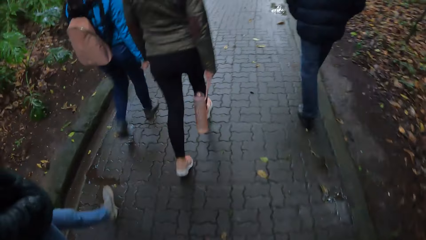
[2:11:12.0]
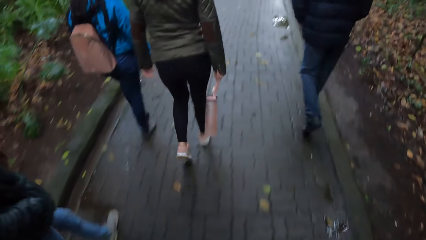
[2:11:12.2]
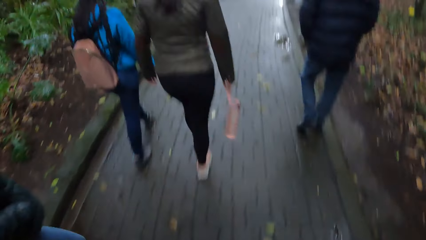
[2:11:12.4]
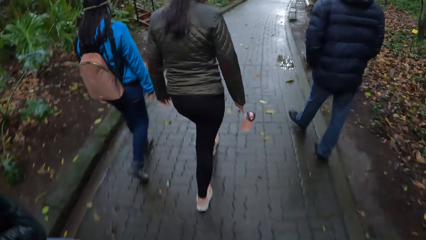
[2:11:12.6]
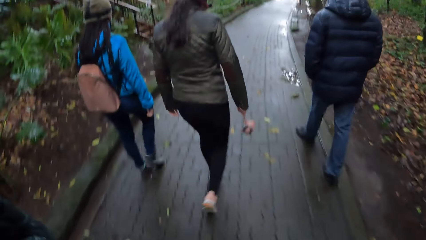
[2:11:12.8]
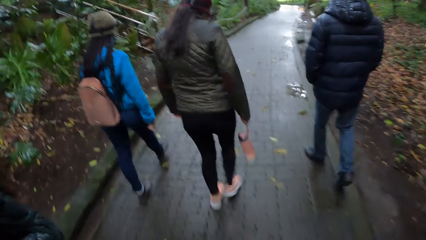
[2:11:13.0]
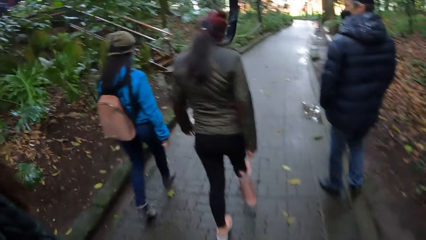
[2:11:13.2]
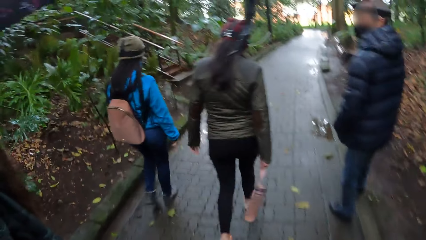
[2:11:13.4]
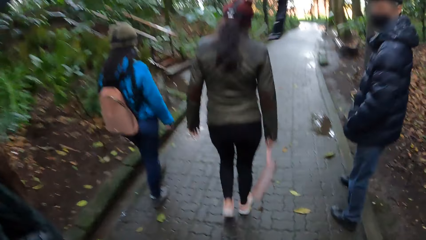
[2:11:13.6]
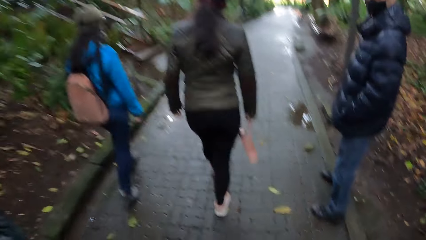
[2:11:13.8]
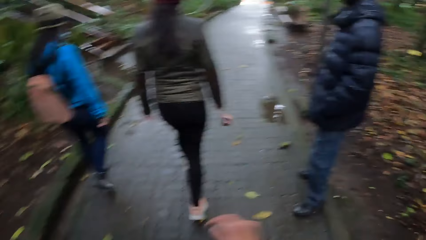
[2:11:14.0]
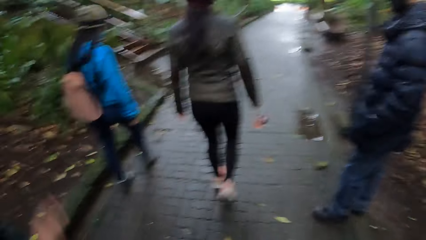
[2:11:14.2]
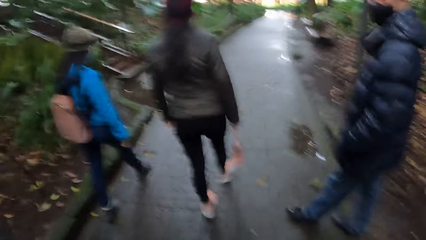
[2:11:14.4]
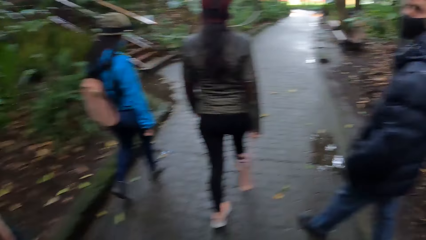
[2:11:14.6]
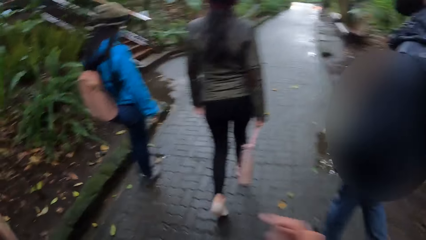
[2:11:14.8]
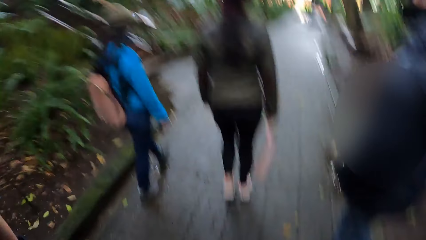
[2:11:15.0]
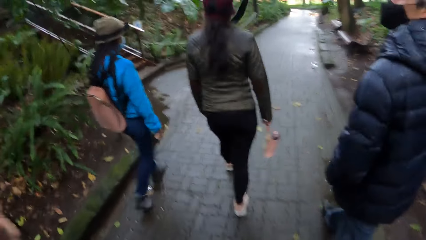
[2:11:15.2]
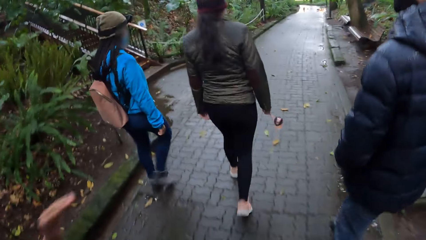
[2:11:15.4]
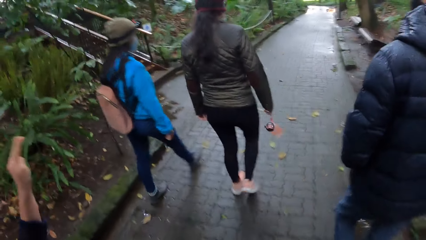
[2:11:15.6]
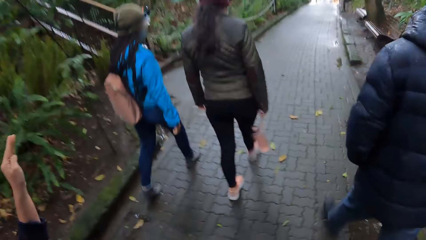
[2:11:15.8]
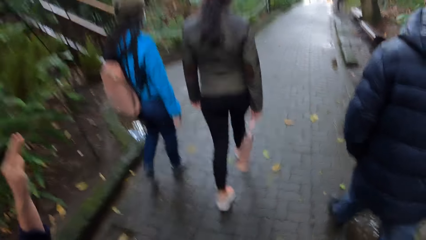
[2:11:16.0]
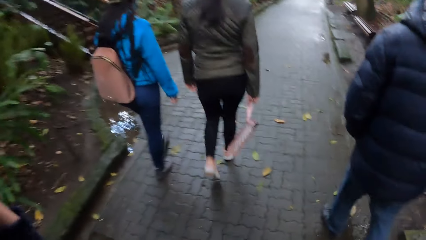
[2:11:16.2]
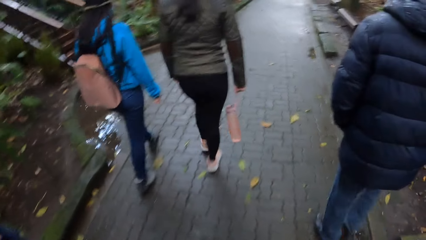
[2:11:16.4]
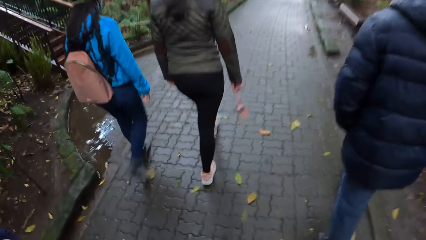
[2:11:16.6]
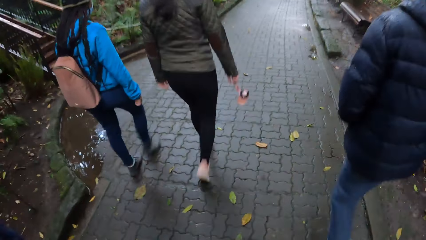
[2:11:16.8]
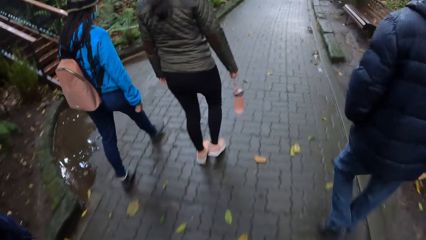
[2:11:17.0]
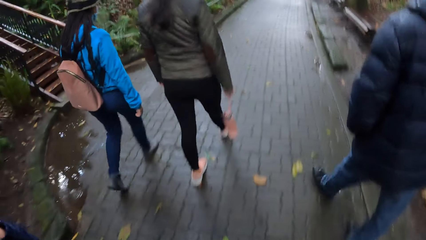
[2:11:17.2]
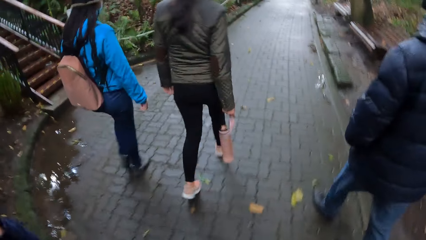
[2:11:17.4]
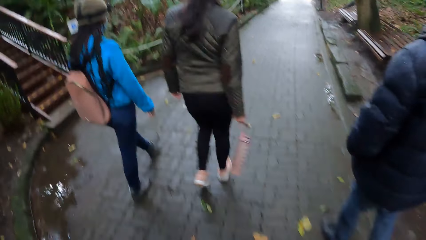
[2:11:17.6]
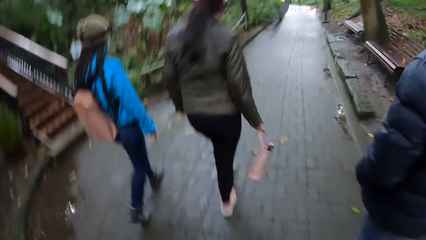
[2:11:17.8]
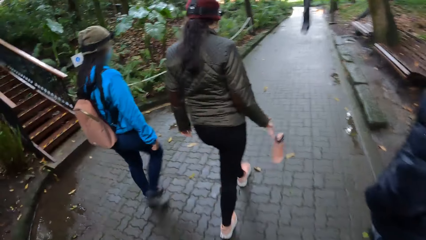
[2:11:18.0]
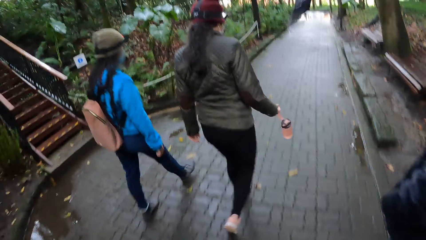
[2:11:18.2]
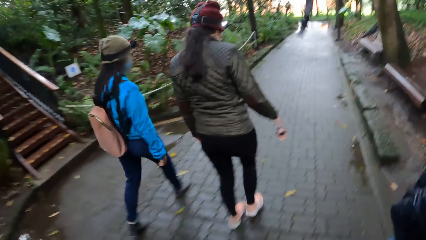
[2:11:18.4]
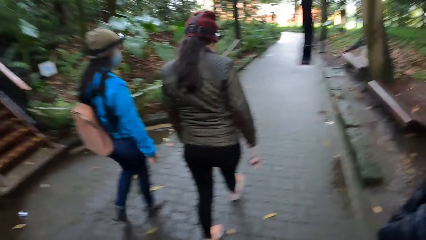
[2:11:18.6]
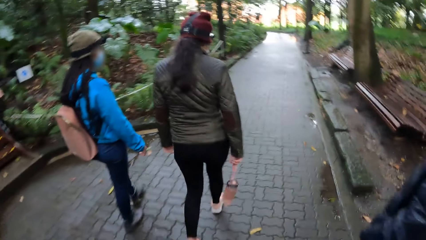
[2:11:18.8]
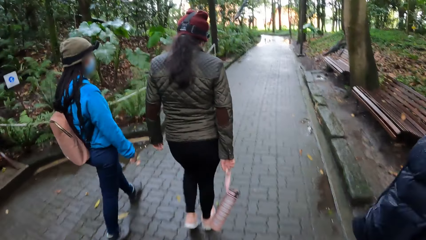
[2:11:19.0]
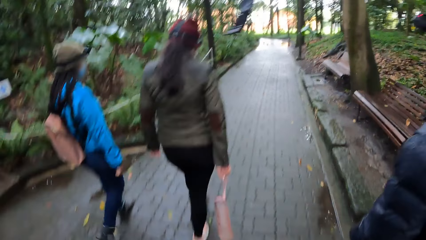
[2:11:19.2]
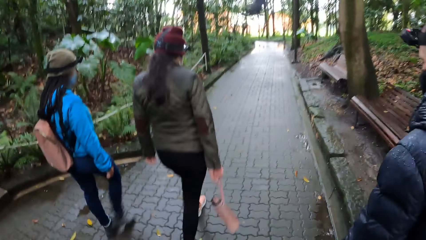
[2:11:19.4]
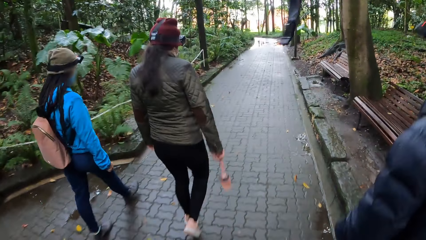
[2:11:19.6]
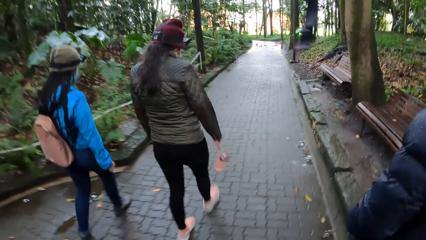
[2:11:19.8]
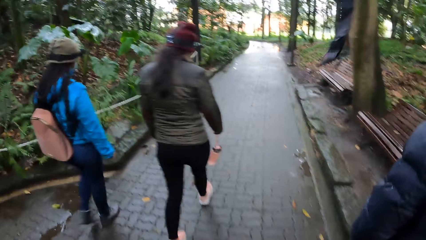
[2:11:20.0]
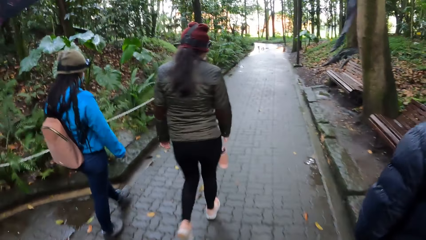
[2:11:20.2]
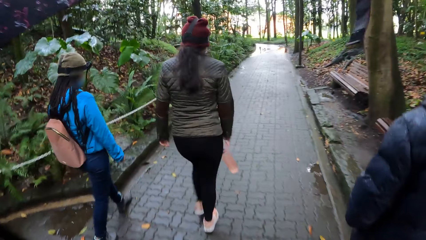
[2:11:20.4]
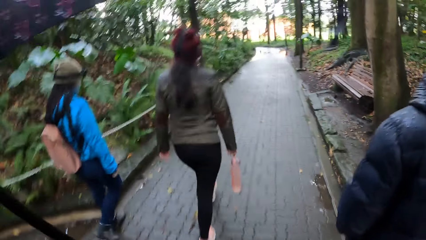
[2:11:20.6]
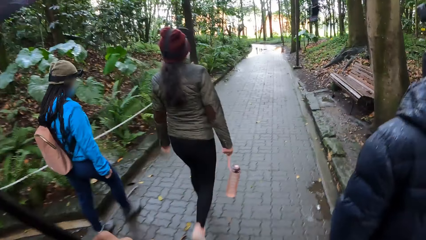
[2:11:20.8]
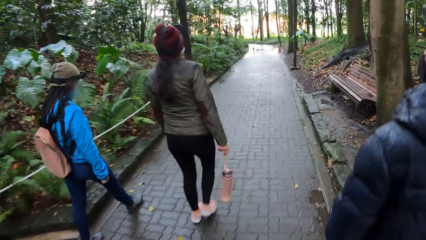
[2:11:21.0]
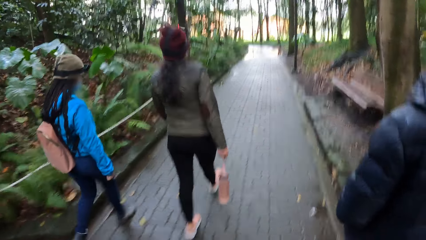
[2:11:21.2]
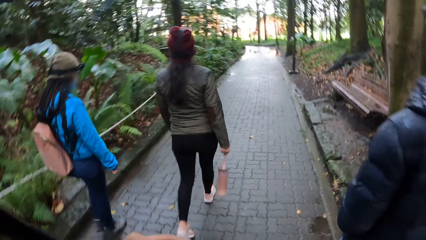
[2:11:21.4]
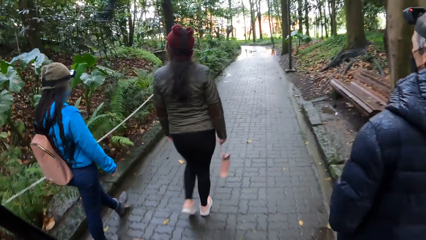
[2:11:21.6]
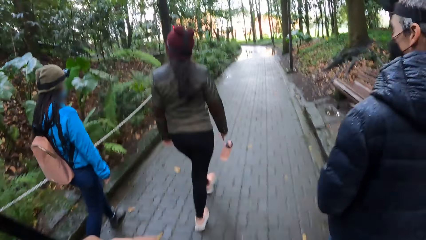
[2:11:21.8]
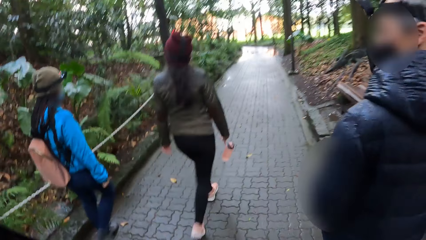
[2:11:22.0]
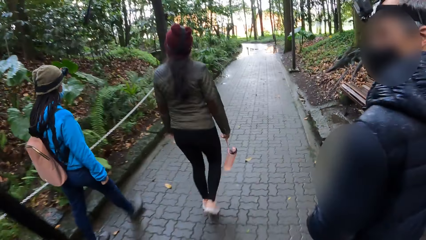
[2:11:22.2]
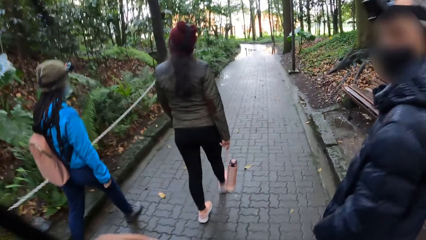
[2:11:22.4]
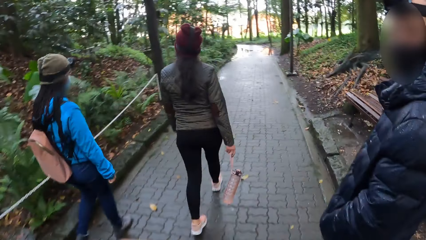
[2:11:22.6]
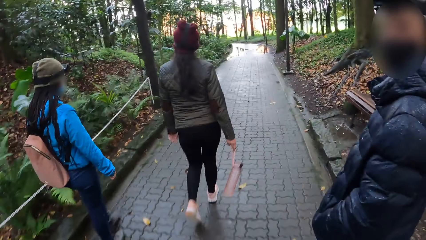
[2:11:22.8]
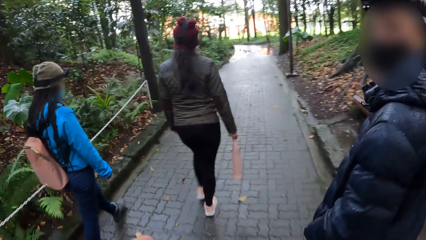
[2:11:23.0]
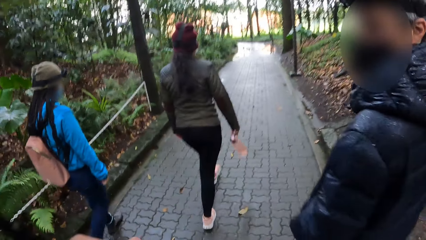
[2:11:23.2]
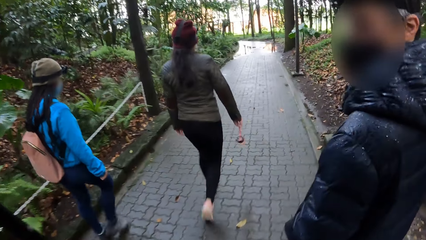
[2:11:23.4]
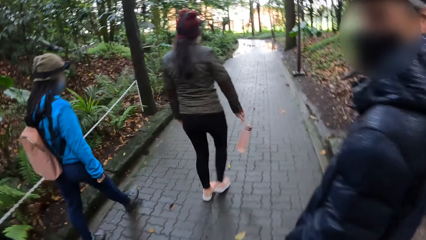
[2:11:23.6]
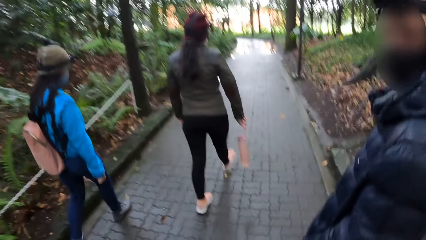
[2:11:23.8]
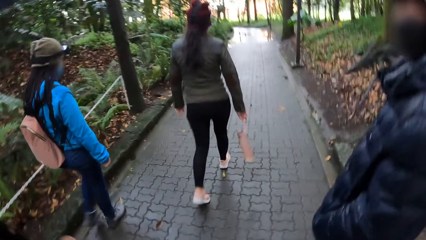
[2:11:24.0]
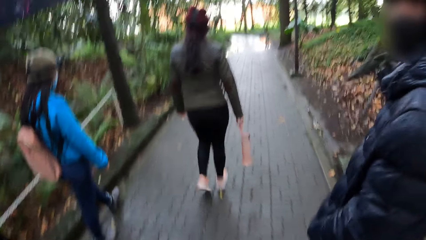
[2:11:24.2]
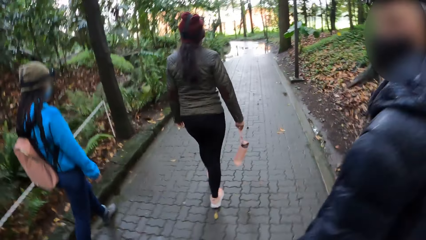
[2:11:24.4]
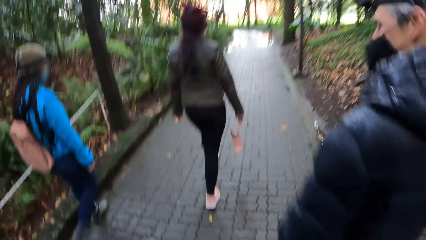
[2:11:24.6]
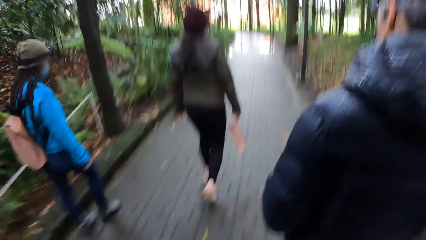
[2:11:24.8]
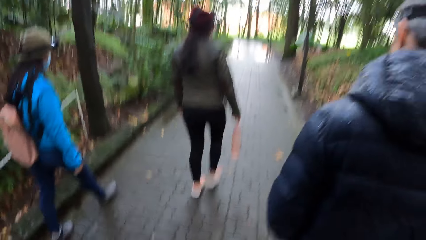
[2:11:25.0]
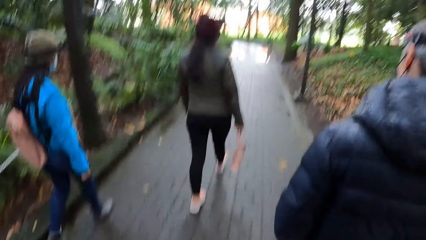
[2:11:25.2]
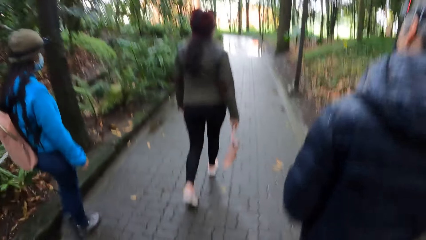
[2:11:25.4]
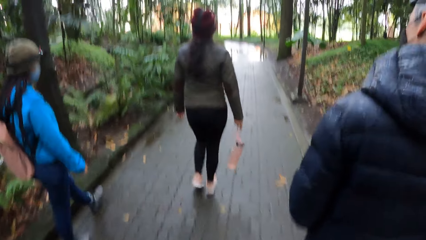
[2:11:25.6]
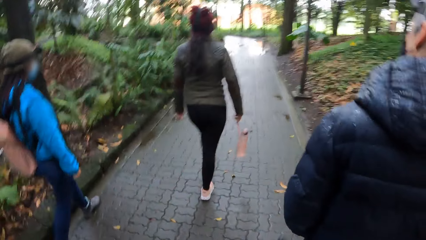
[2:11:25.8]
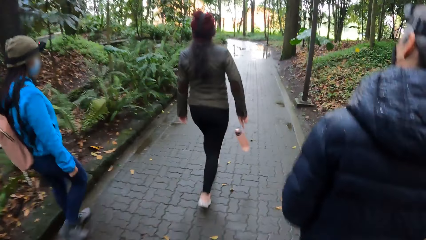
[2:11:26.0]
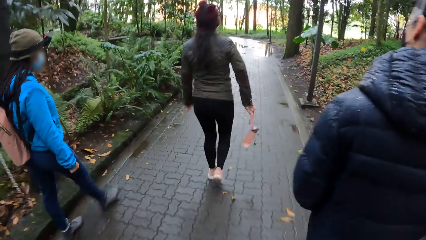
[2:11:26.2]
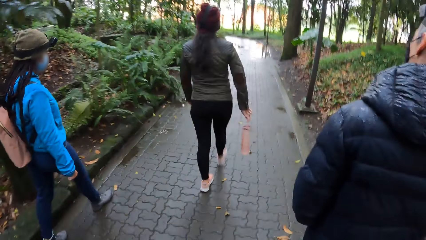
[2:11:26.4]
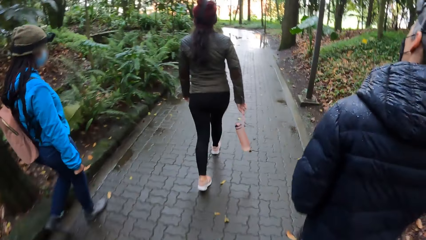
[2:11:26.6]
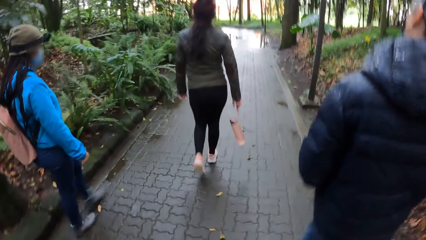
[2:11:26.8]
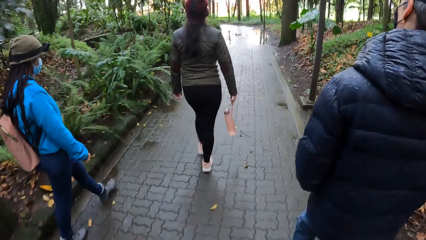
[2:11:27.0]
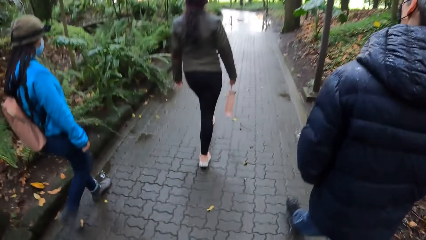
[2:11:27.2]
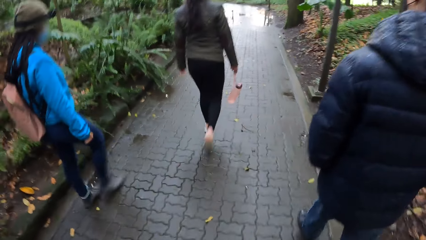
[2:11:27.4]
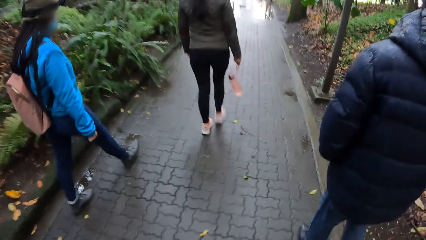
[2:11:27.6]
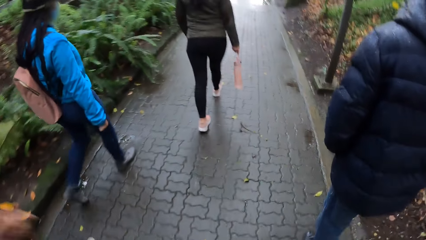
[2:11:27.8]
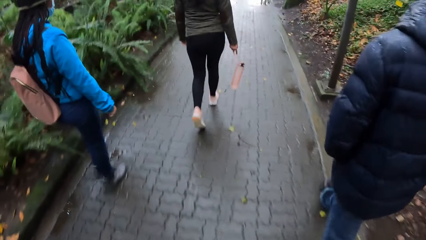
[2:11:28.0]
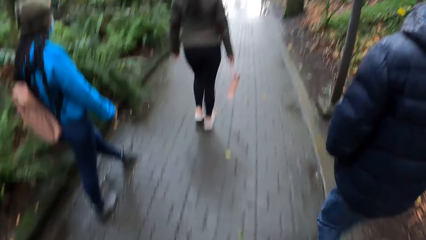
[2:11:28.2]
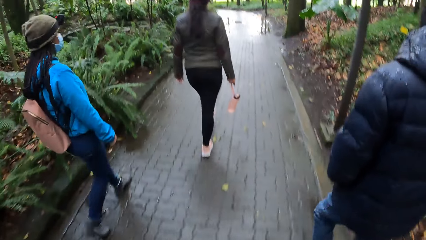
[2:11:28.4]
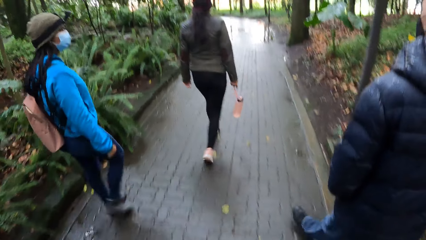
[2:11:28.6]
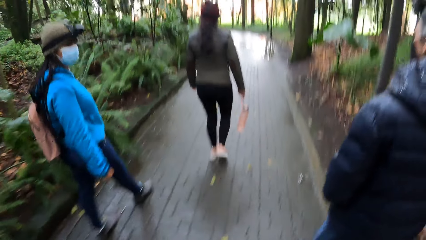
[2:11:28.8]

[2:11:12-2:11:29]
A man turns back in the park. The camera wearer moves the left hand in the park. They walk around in the park. The man looks back in the park. A lady swings a water bottle in the right hand.
